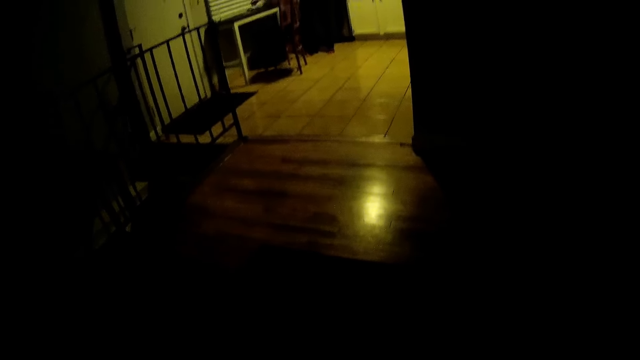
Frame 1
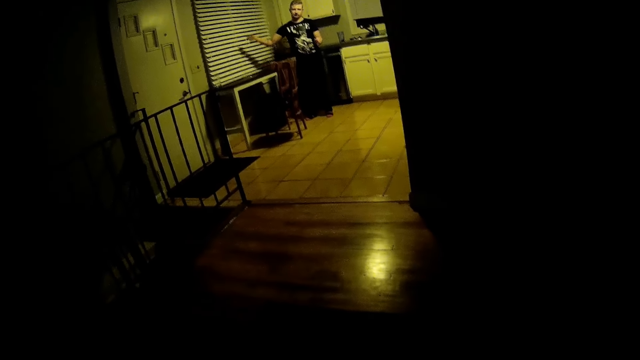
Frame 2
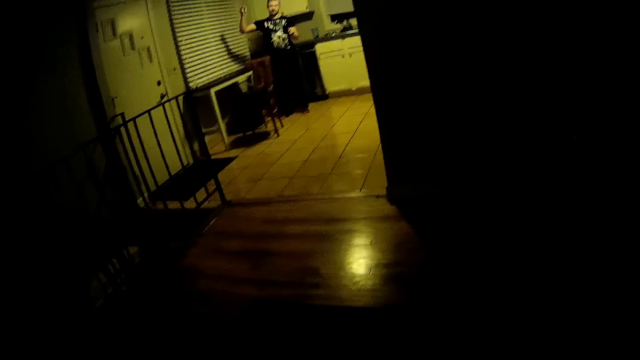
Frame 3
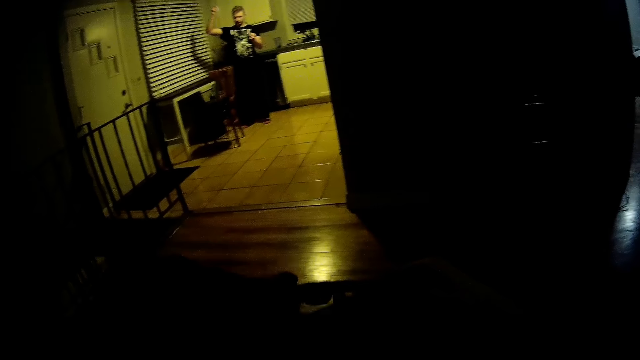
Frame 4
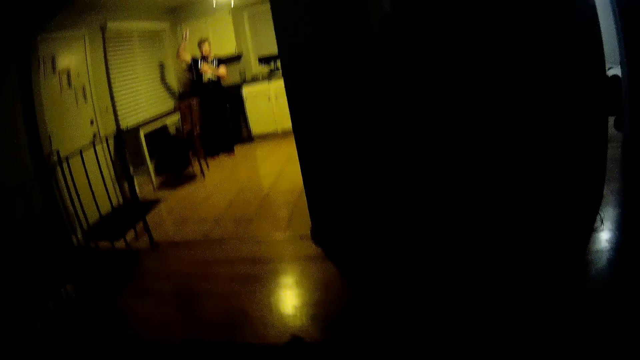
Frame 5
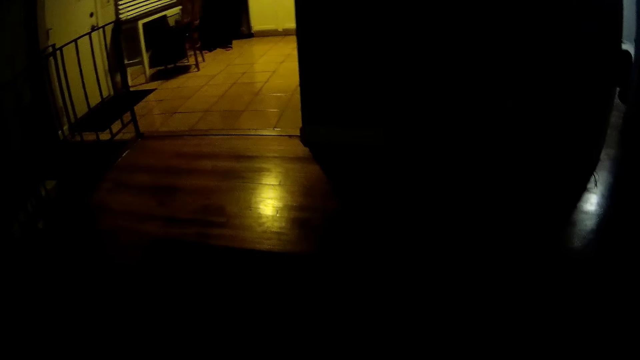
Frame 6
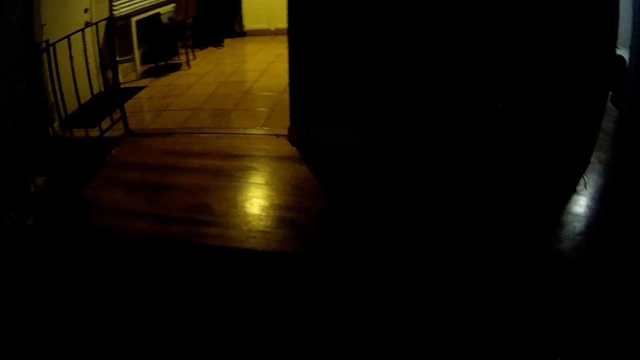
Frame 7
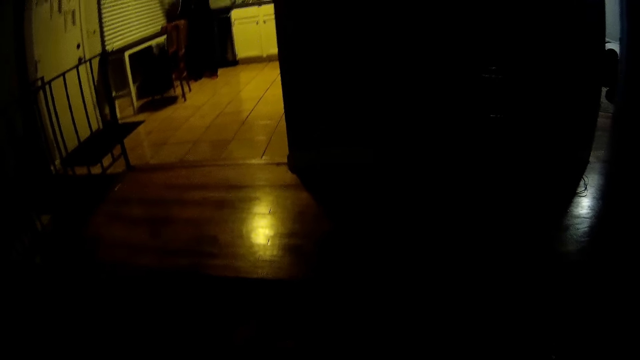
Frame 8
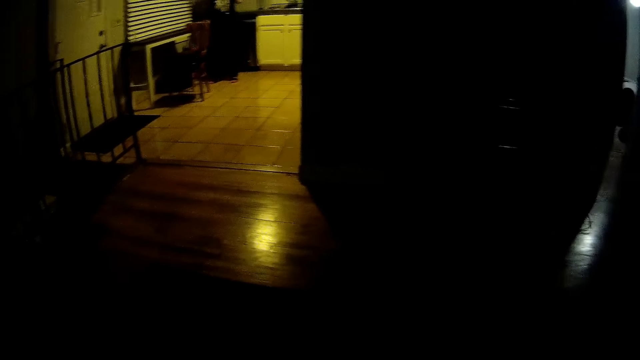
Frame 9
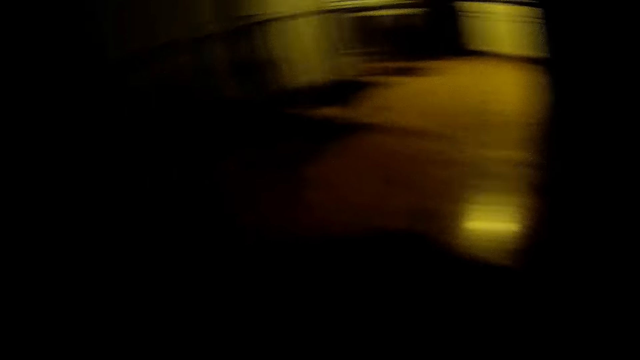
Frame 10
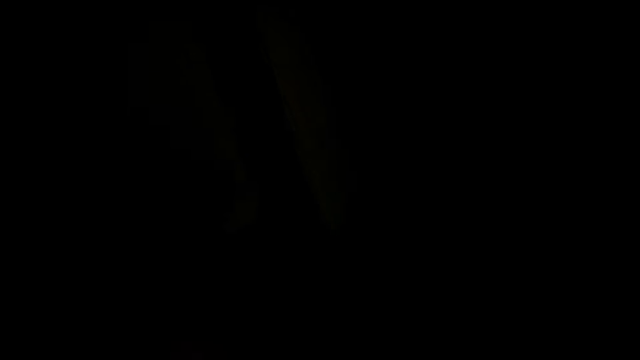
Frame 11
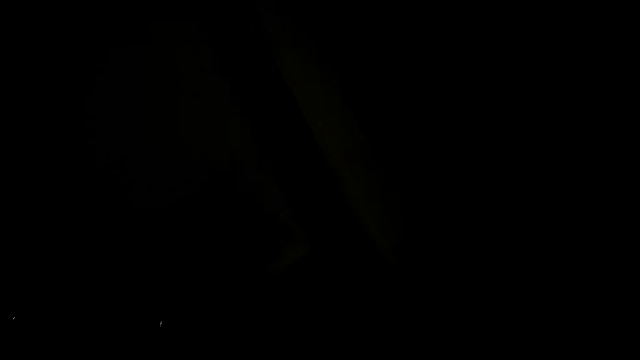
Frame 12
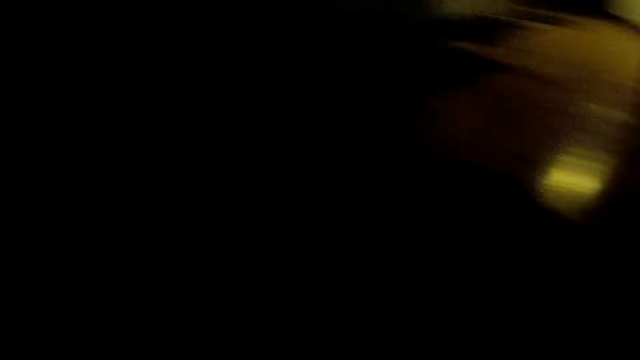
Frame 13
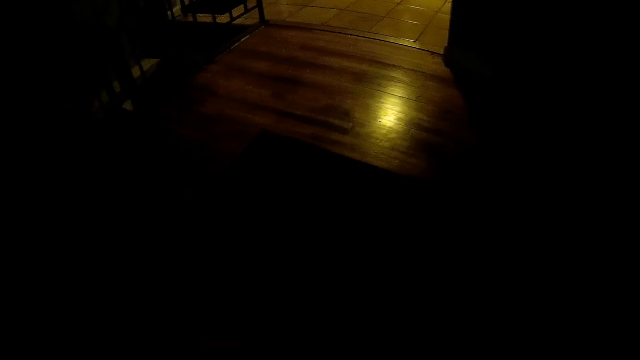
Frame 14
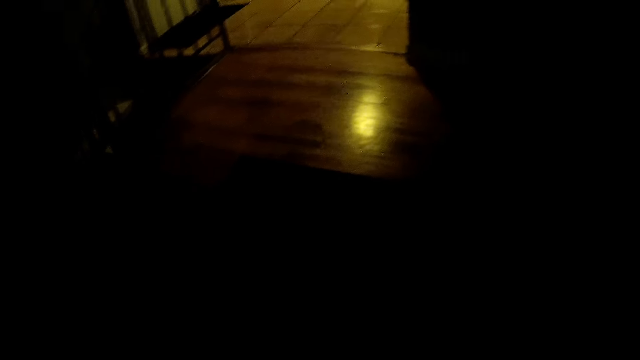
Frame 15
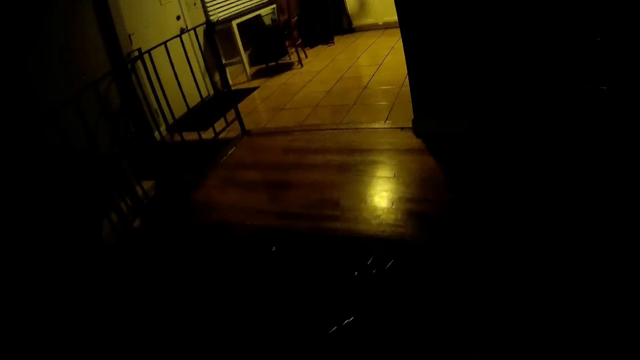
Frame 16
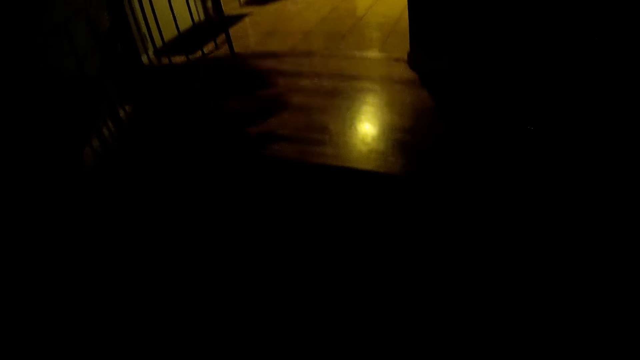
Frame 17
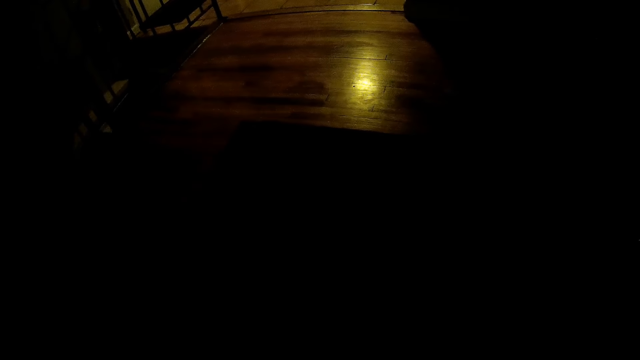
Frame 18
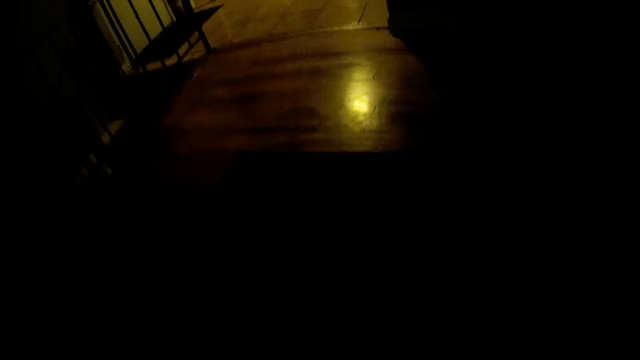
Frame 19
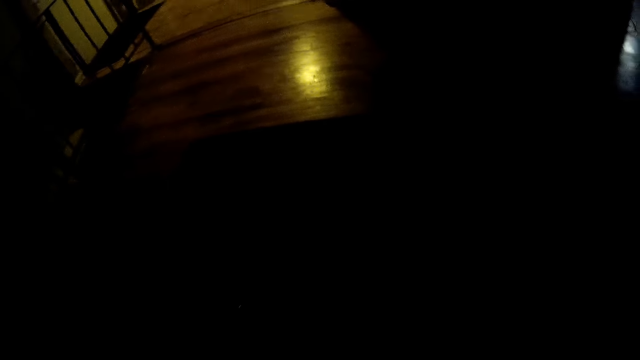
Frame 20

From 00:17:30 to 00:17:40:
The camera wearer moves the bag. They look around the kitchen.

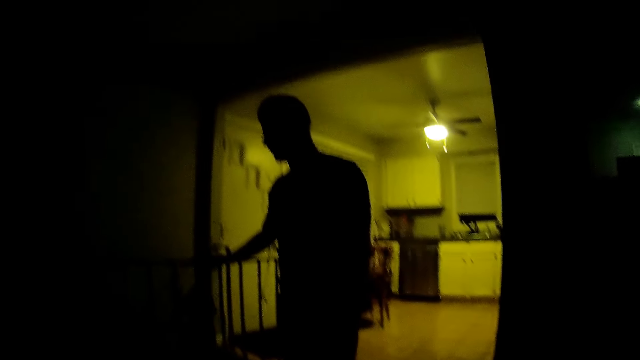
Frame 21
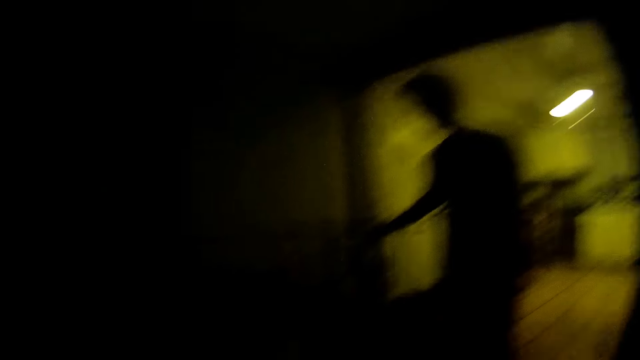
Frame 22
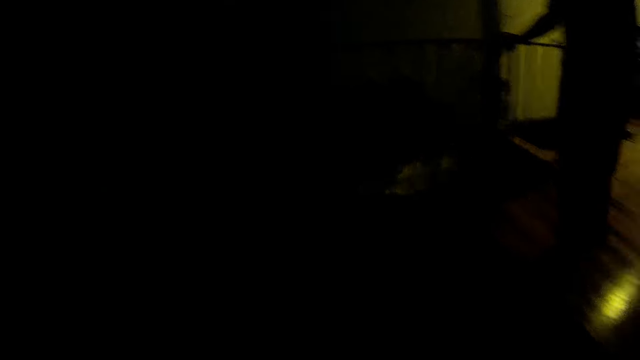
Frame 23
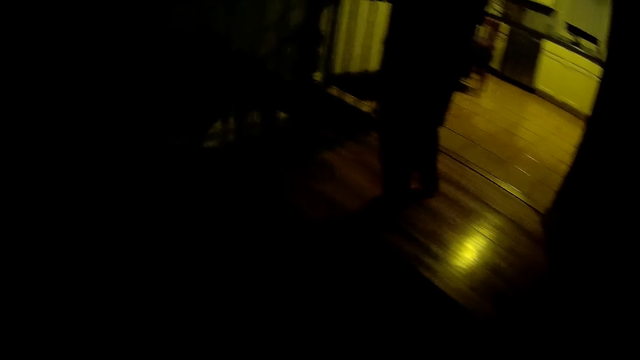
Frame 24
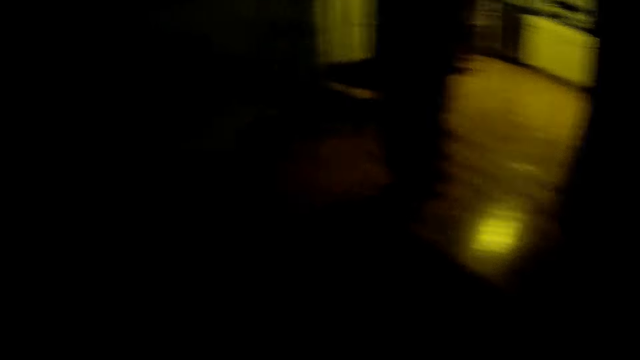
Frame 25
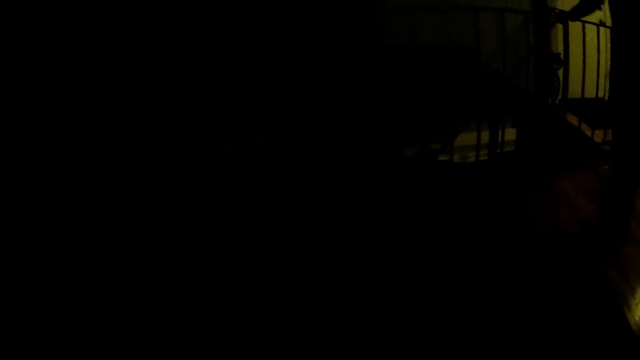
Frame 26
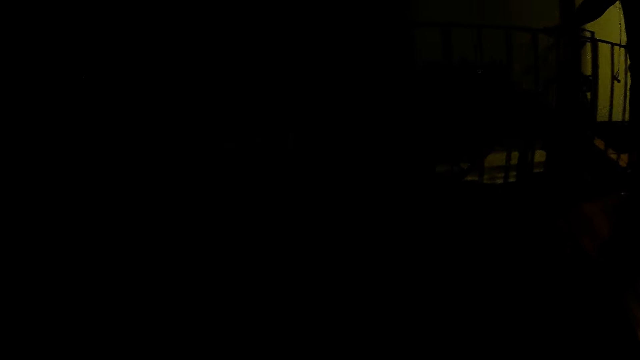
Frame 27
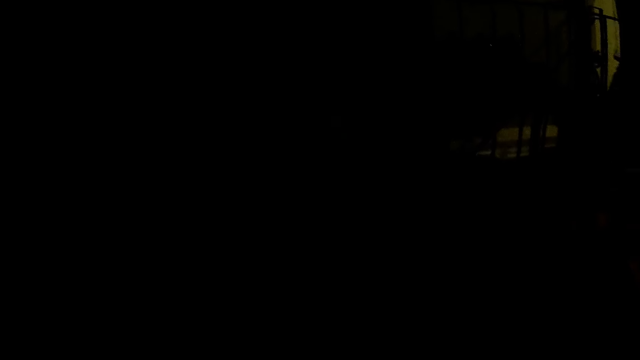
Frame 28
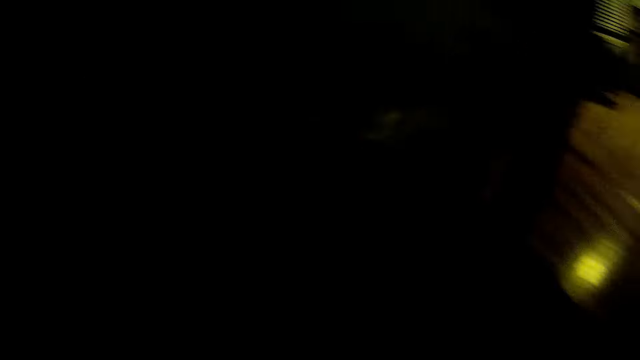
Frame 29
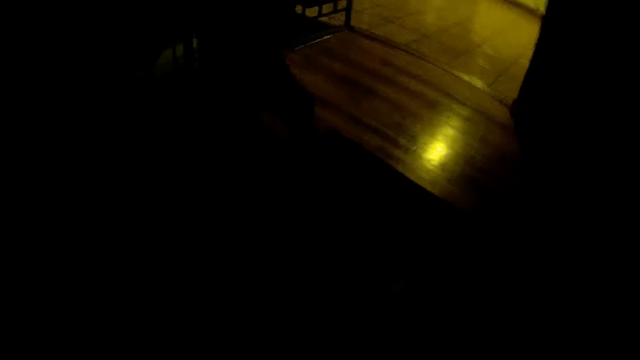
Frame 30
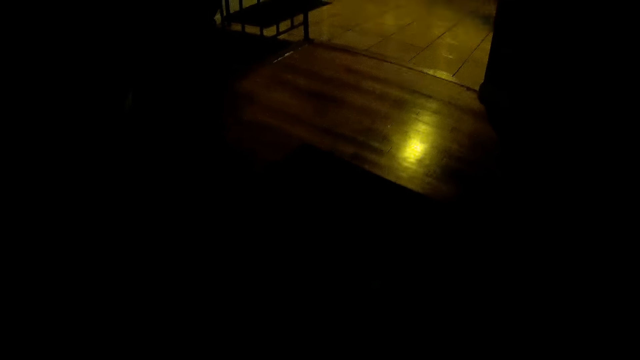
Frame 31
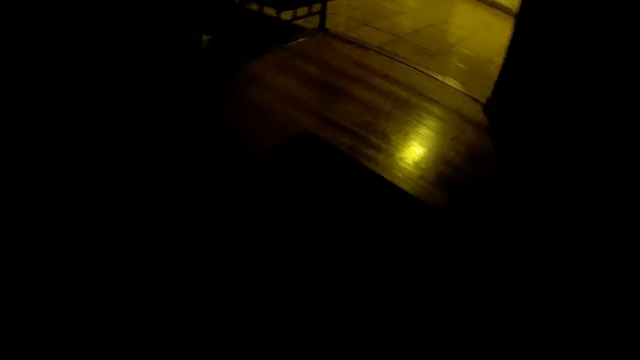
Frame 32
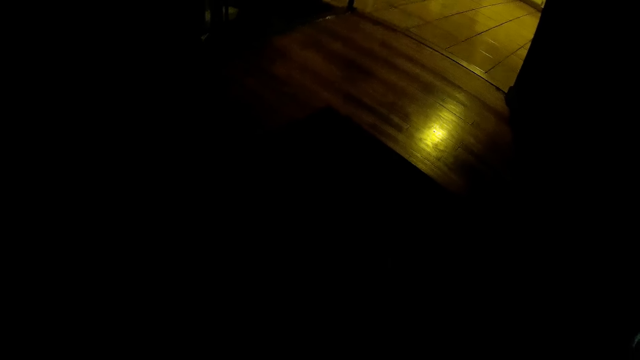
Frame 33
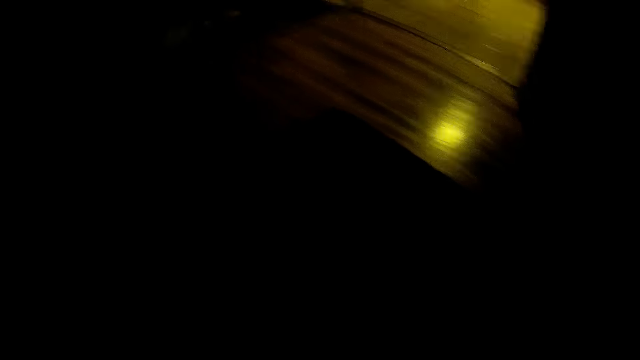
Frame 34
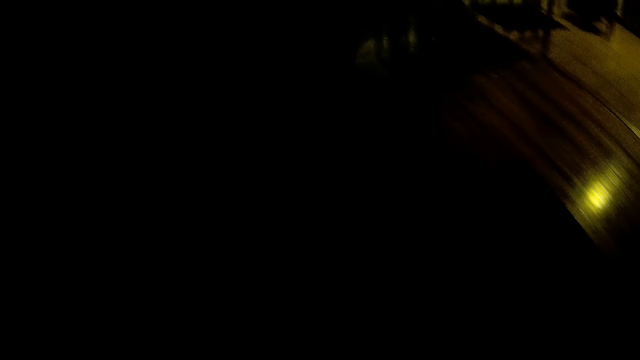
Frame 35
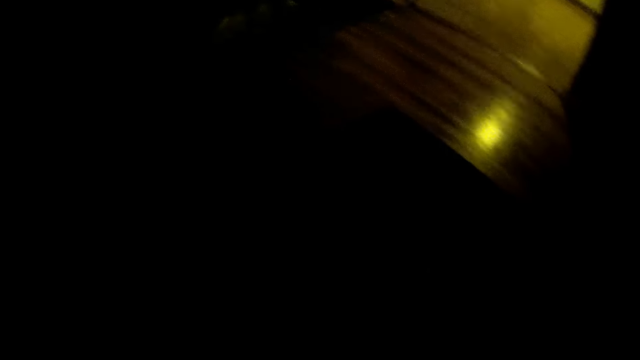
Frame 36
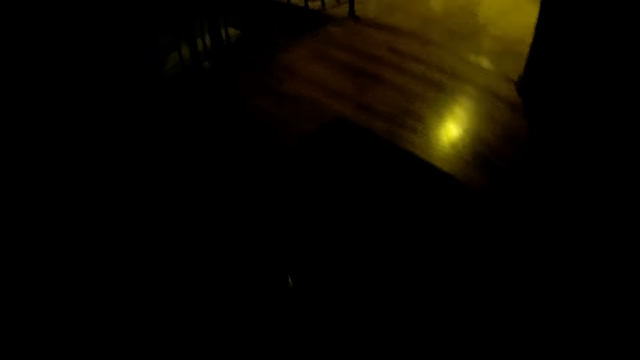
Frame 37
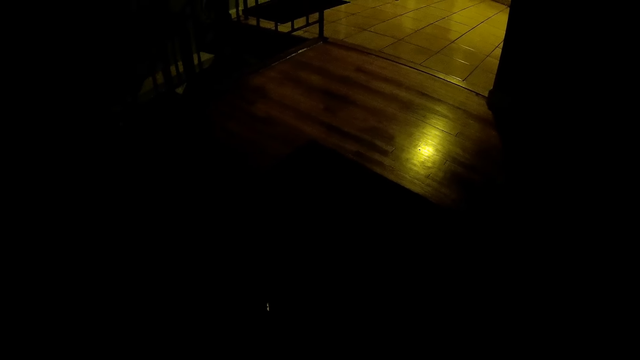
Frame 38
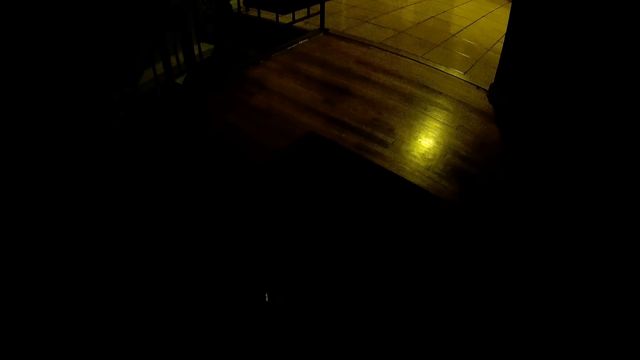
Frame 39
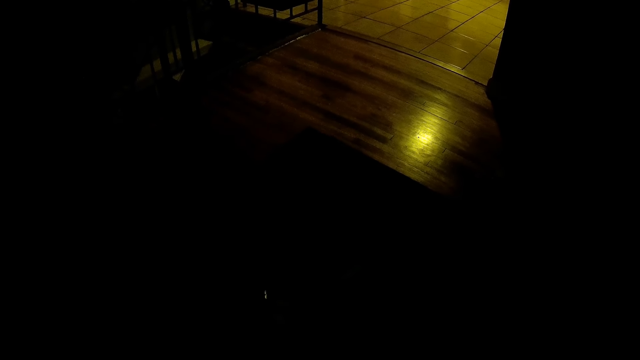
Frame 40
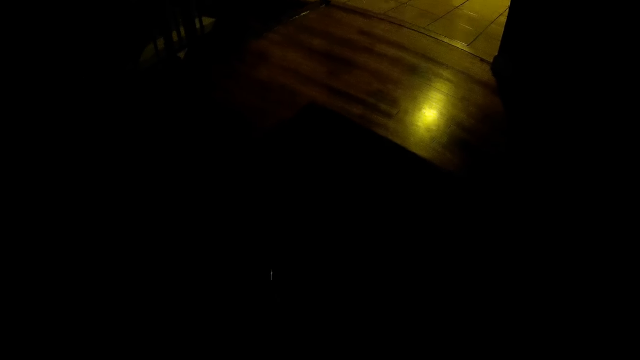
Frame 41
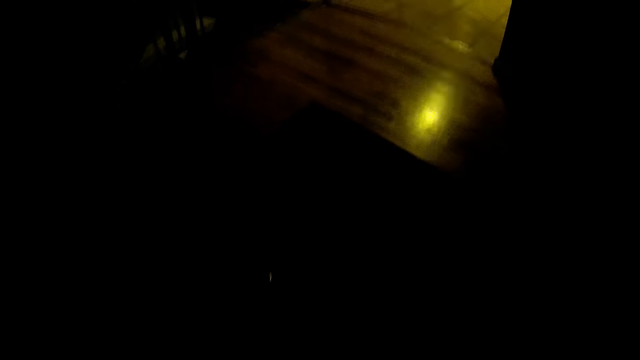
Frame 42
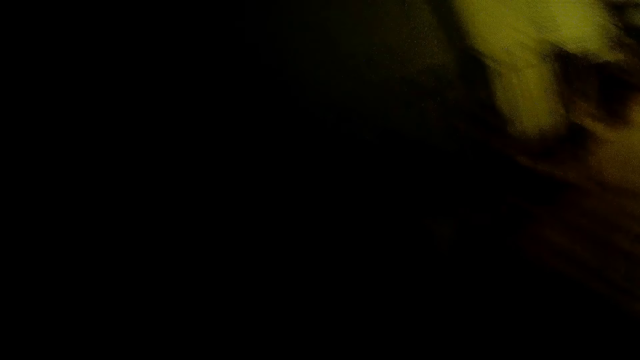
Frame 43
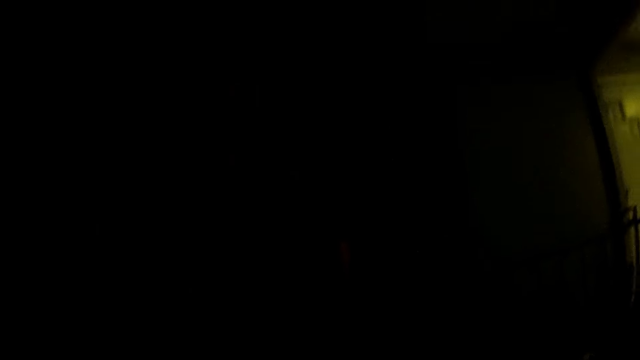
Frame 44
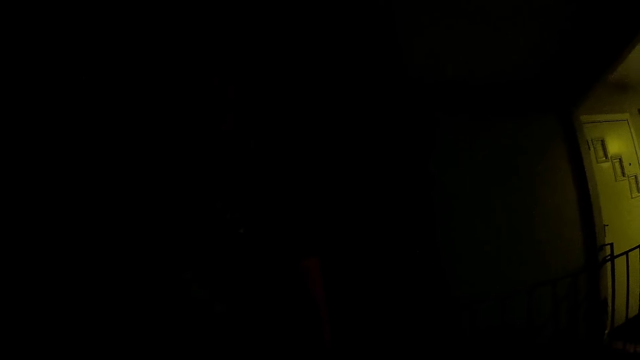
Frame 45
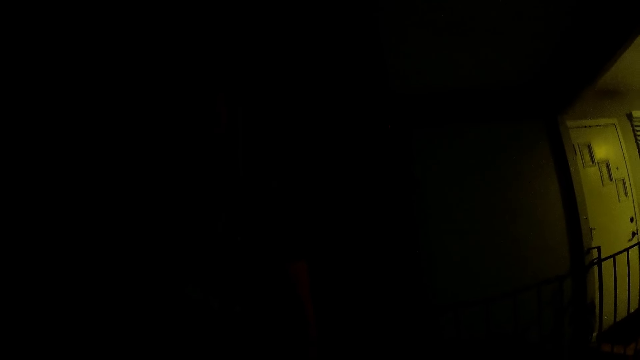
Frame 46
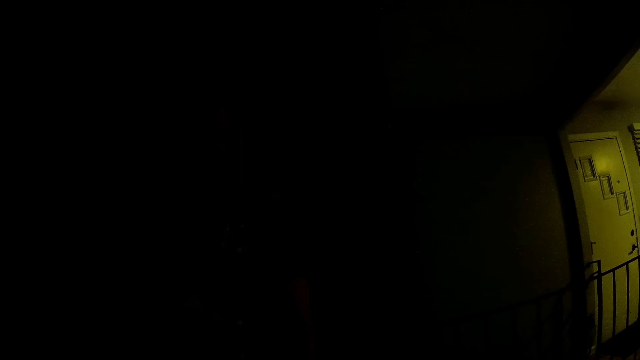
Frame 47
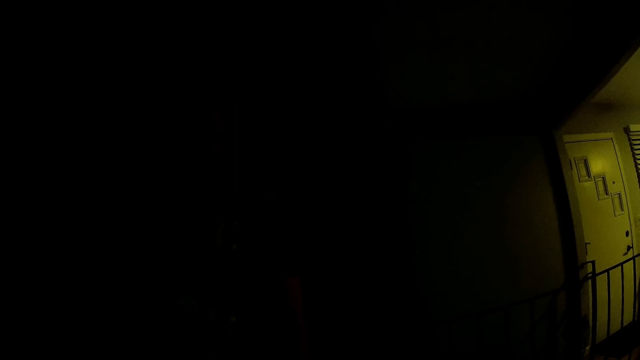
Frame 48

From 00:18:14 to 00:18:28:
The camera wearer turns around the room and looks around the room. They look at the door. They look around in the room.
